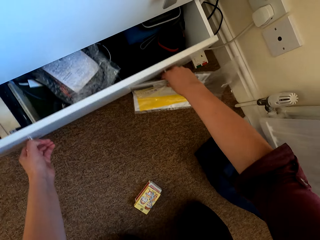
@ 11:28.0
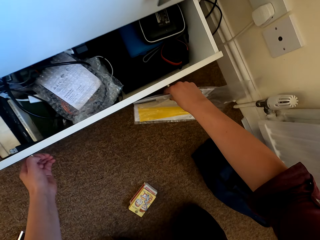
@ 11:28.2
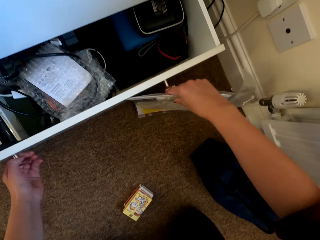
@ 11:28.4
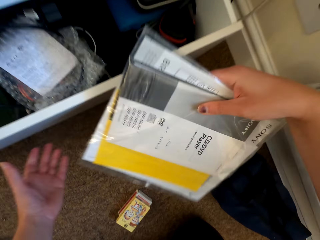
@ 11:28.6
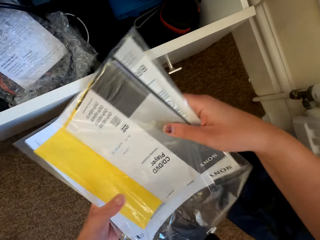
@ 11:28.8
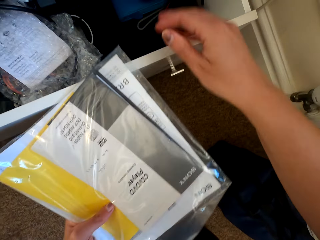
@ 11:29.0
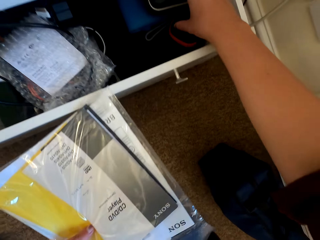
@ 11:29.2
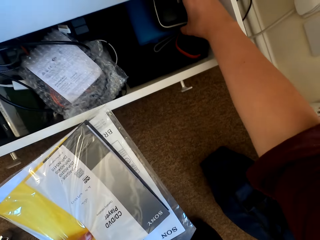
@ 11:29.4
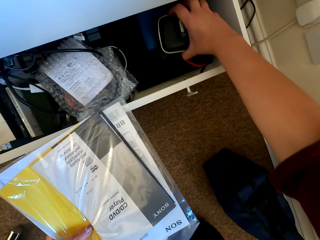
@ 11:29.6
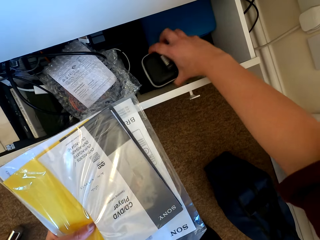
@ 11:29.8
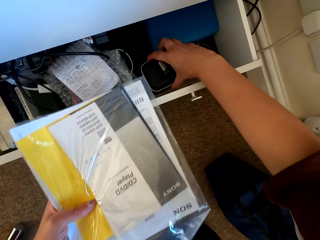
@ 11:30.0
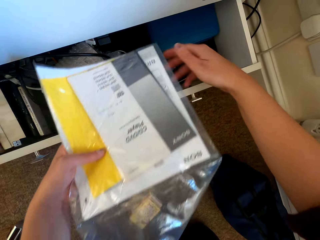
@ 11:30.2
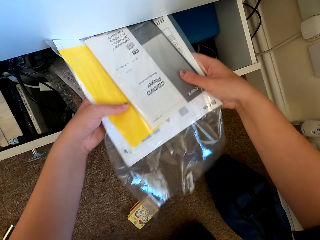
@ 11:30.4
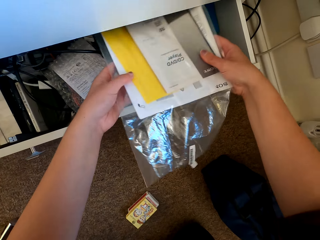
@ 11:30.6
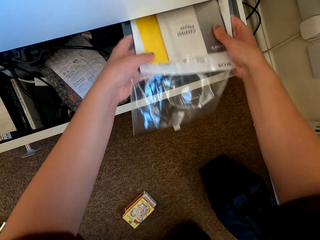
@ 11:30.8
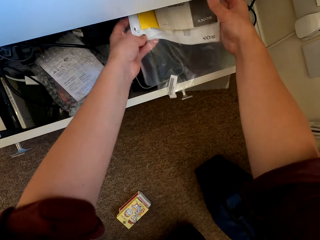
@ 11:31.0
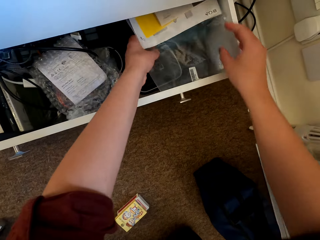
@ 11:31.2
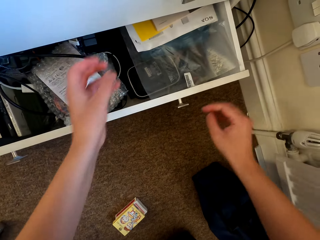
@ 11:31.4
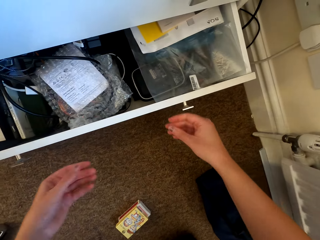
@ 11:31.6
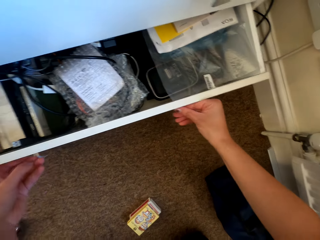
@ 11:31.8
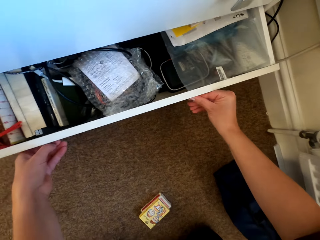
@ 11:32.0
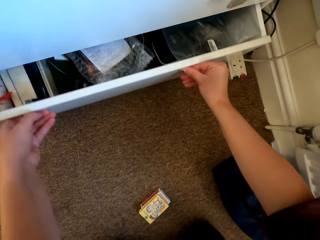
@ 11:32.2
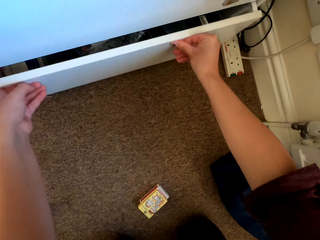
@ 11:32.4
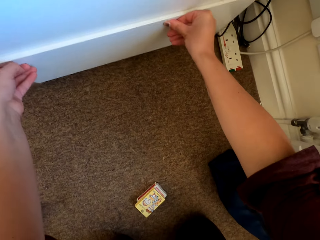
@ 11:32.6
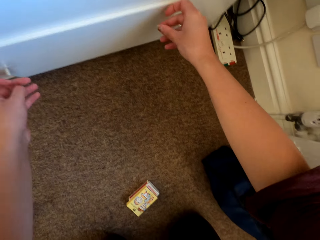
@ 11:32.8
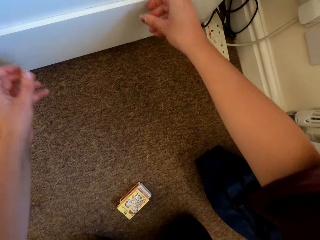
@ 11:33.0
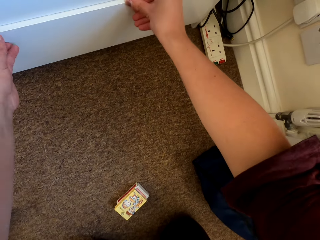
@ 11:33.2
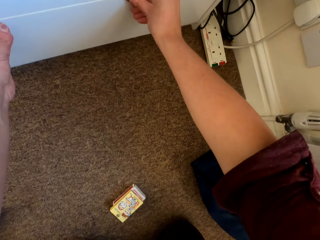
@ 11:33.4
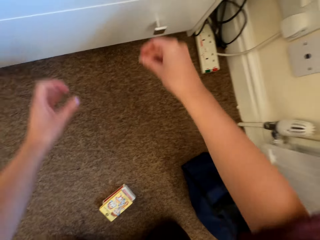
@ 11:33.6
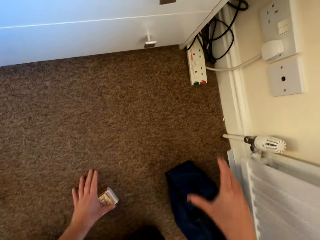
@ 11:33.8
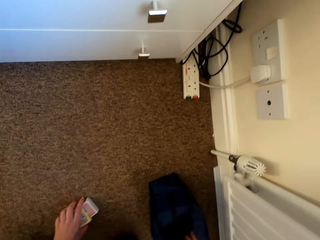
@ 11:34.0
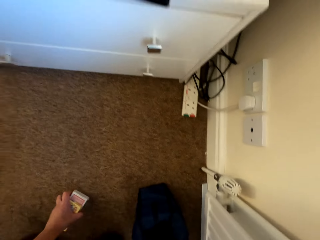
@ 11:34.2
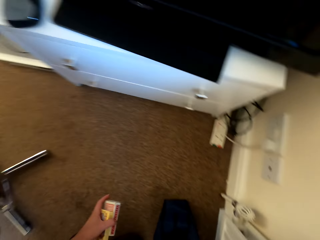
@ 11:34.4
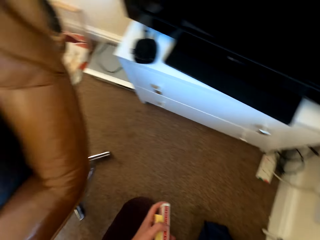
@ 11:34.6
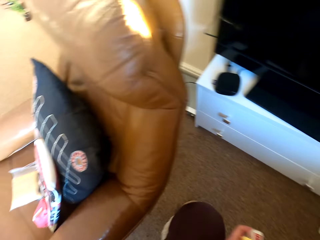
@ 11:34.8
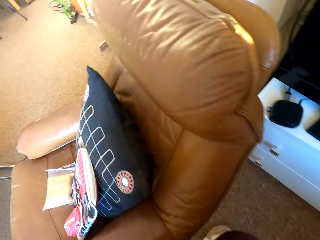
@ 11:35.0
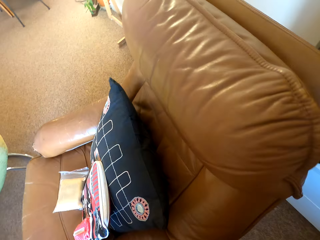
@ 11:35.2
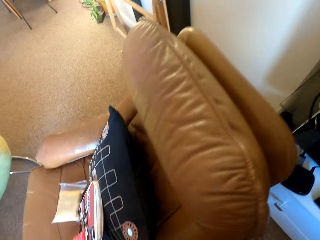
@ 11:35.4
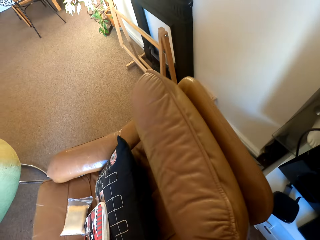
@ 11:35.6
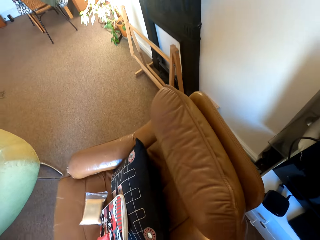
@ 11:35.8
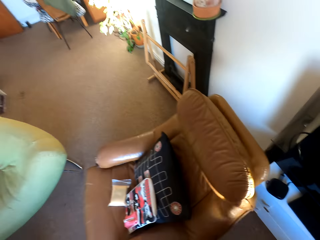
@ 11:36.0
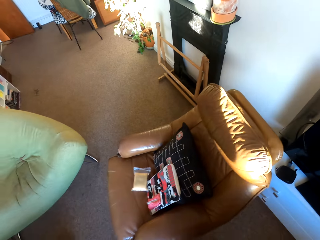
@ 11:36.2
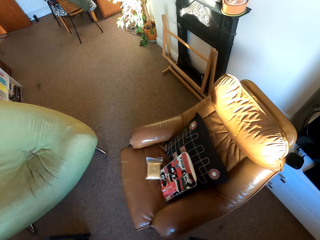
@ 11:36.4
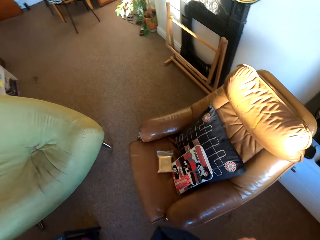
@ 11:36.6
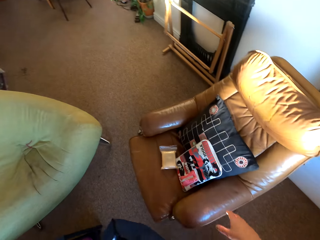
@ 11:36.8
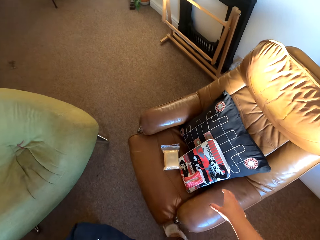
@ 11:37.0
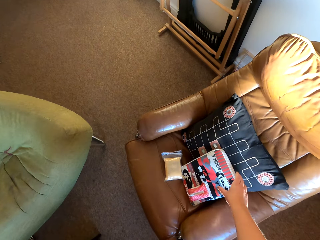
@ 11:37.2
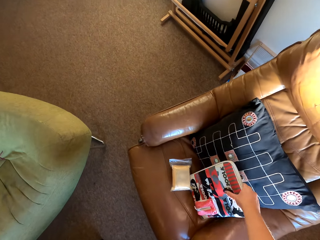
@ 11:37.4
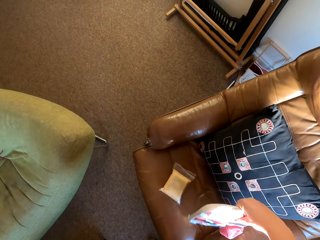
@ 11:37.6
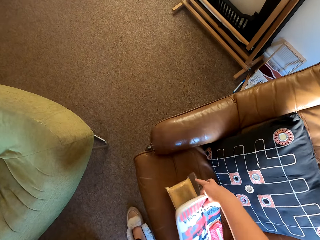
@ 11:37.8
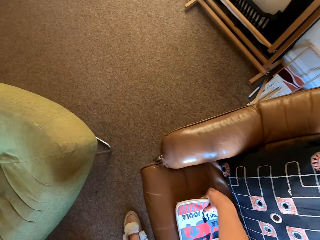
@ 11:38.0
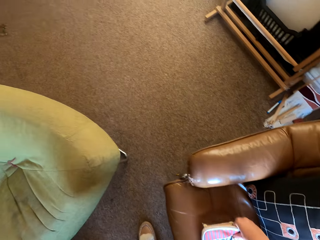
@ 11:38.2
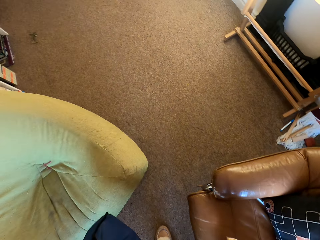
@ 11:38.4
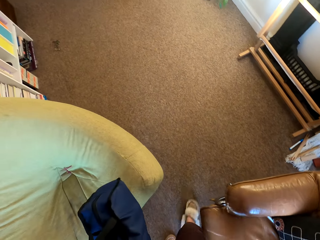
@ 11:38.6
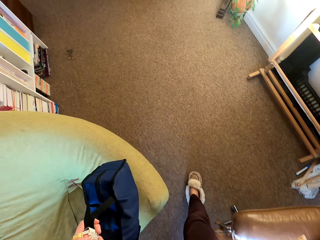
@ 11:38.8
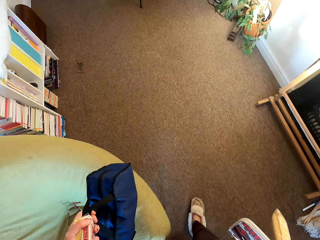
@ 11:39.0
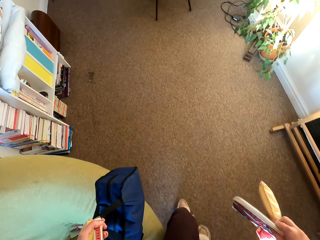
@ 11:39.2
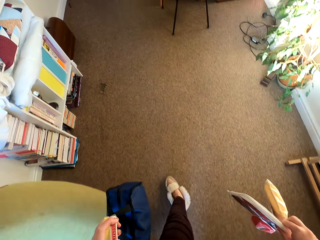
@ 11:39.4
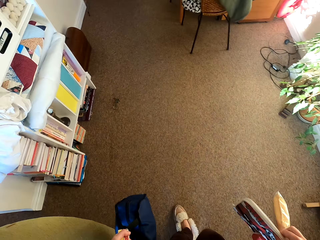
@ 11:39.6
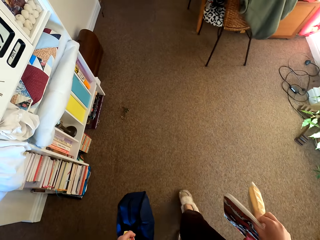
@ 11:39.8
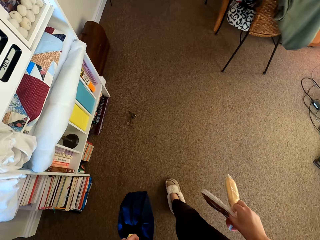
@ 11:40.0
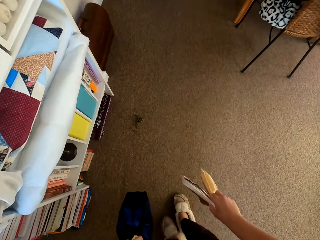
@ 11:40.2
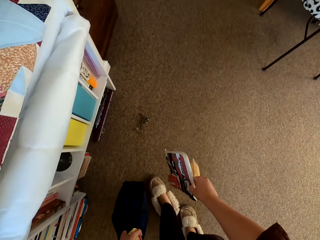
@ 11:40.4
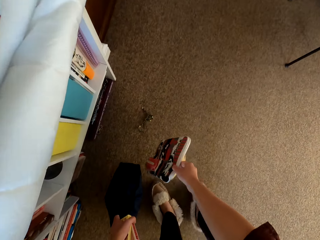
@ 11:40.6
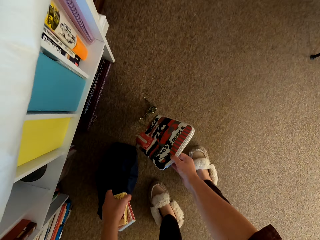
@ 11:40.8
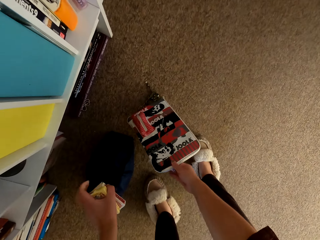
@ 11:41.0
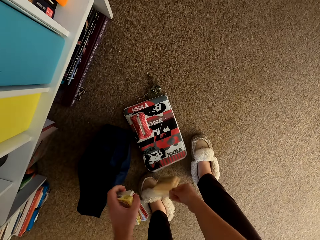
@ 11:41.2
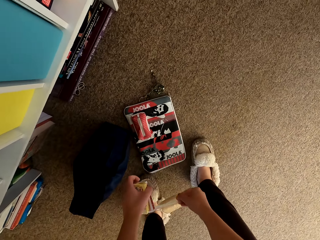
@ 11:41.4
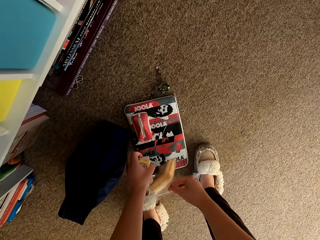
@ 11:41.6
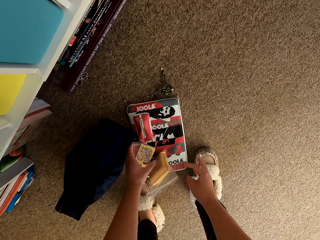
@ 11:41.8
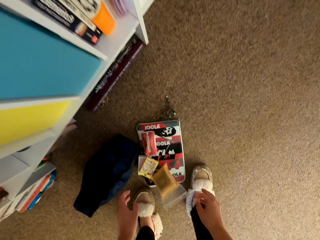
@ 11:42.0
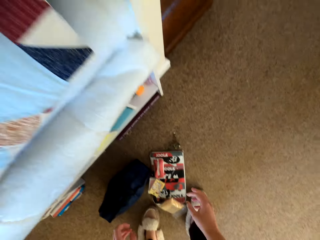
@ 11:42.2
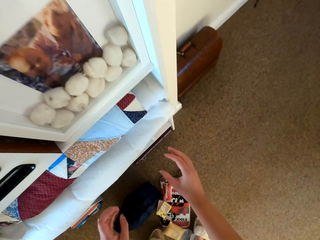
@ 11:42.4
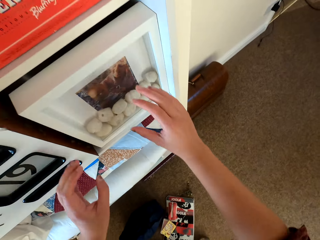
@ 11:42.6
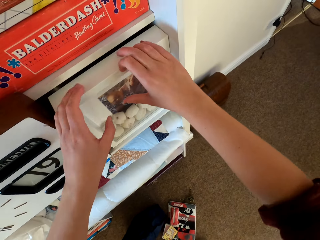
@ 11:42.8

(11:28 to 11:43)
The camera wearer opens a drawer. They put the manual book in the drawer. They close the drawer. They pick up a match box. They walk around. They pick up a purse from the chair. They hold something. They walk around the house. They put the purse on the floor.

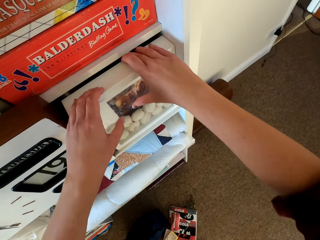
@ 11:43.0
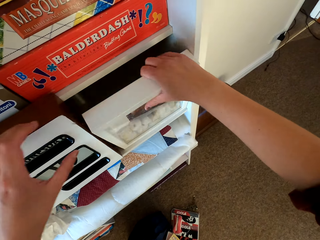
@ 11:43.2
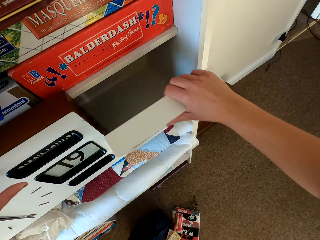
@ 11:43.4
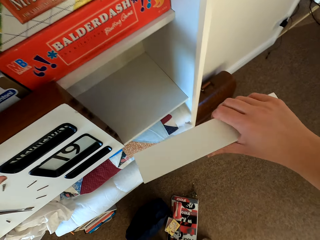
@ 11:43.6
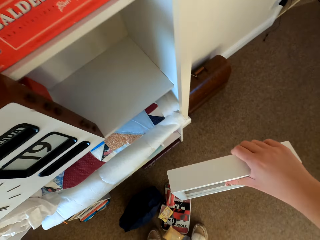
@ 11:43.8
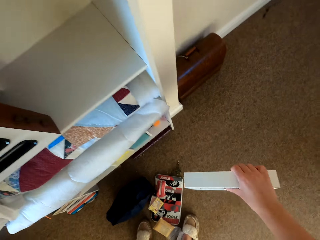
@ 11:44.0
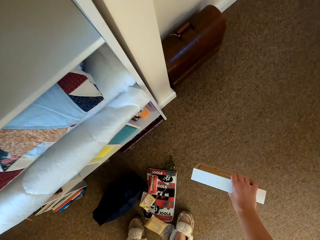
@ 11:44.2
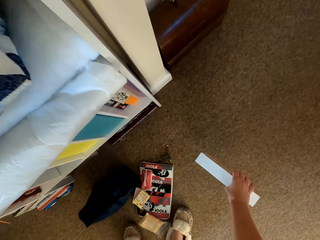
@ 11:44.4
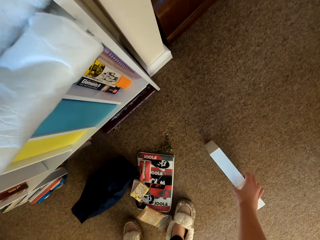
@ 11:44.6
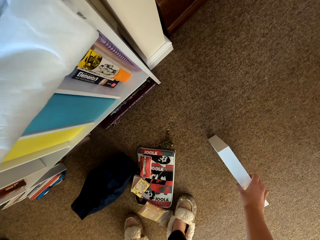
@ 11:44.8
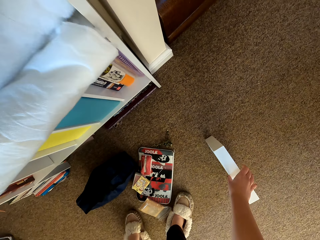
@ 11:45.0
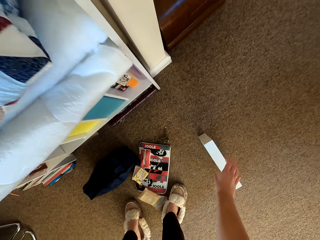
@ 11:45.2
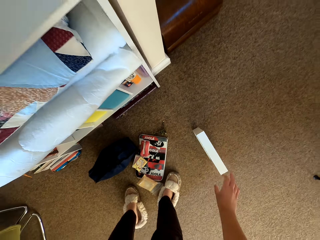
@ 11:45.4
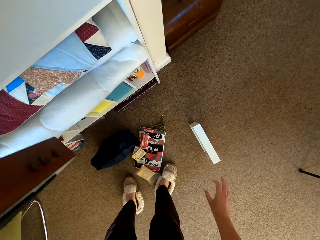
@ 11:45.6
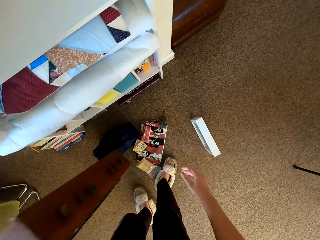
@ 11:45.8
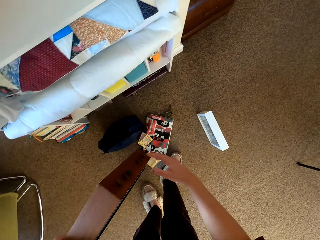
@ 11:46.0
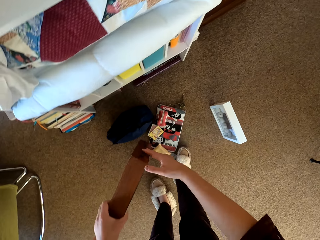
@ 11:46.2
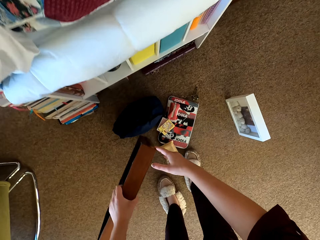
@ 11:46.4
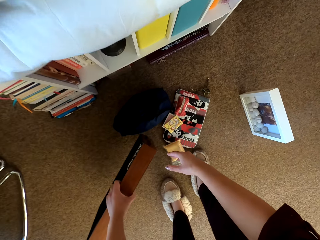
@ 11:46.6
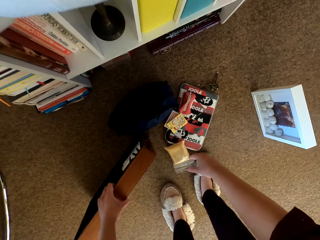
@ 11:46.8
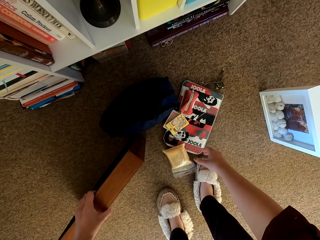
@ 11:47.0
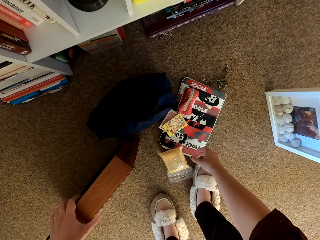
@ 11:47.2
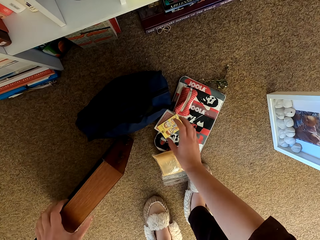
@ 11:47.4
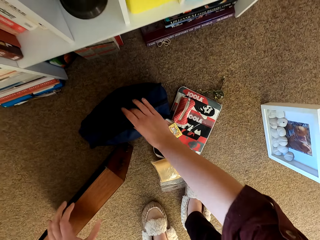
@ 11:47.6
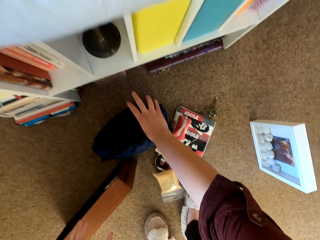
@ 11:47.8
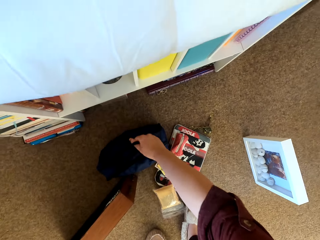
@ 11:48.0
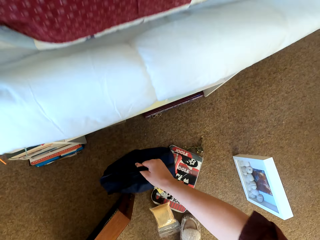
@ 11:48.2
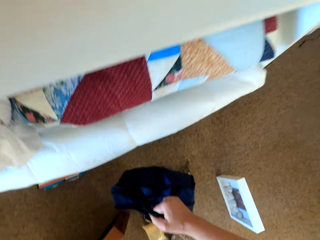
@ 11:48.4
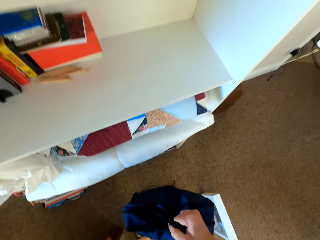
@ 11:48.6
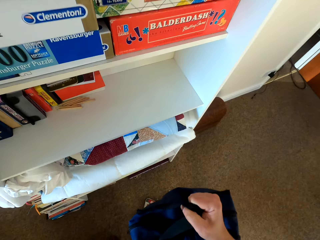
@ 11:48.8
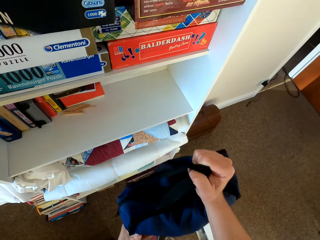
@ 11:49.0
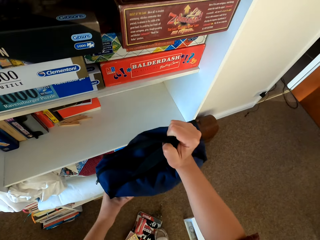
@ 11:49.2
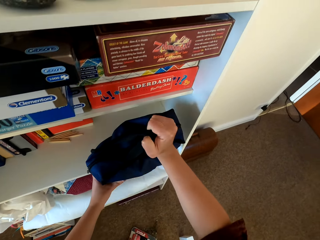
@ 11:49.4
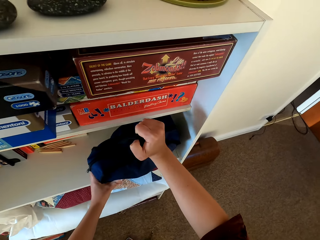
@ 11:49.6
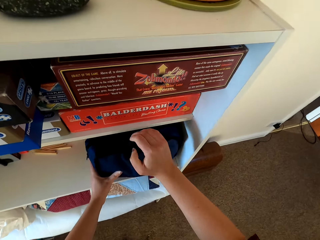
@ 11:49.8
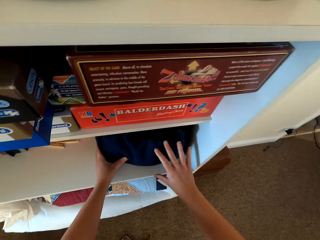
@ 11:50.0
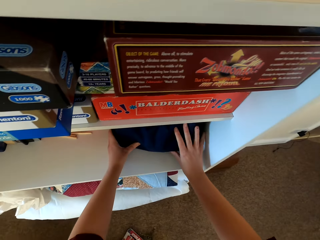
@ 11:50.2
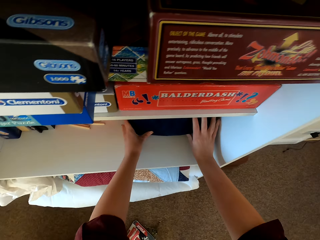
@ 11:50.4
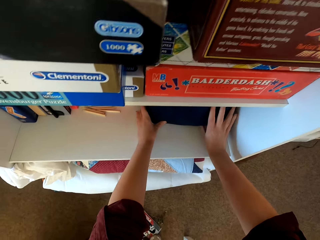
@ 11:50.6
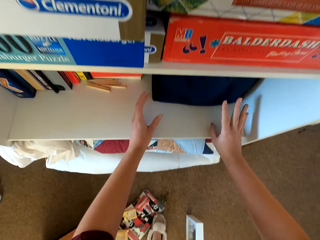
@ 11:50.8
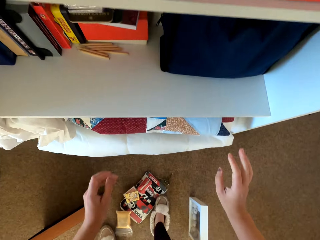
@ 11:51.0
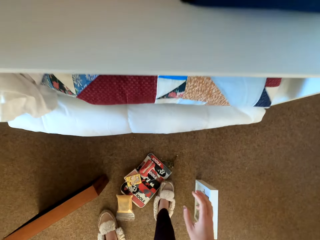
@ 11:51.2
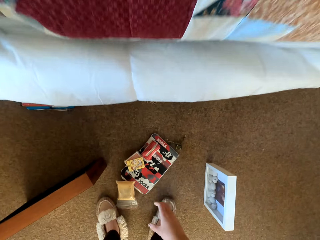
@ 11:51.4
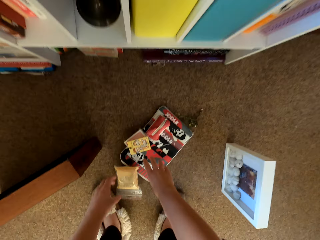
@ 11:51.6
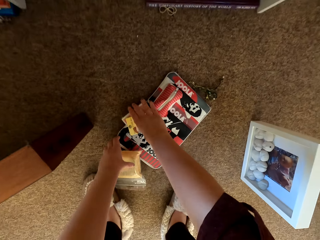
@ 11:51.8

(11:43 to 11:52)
The camera wearer removes the portrait. They touch the wall clock. They put the portrait on the floor. They pick up the clock. They put the clock down. They pick up the bag. They put the bag on the shelf.
